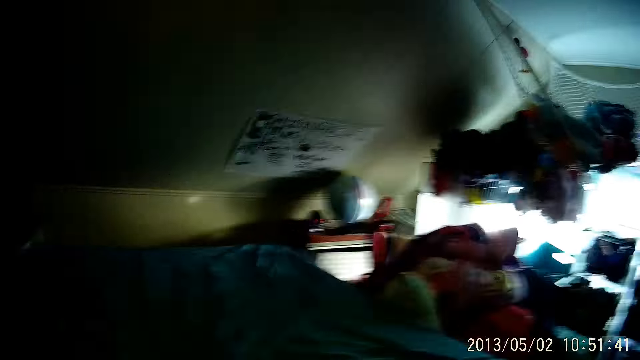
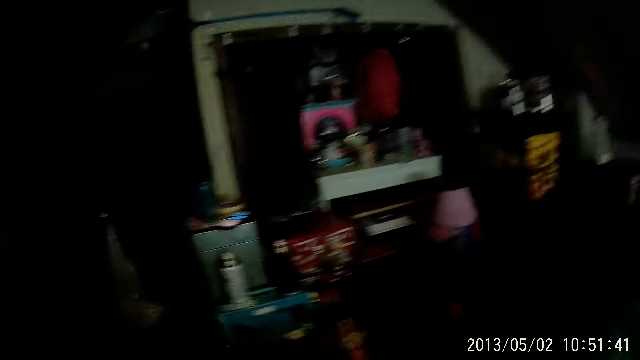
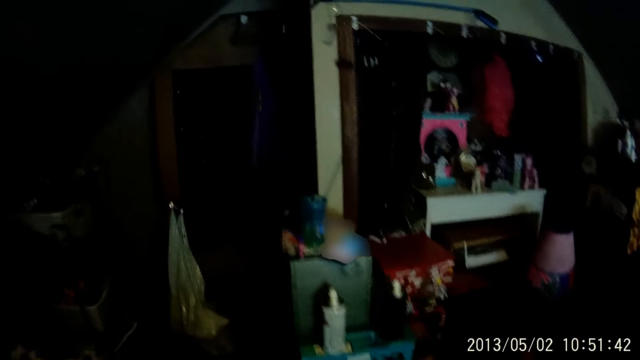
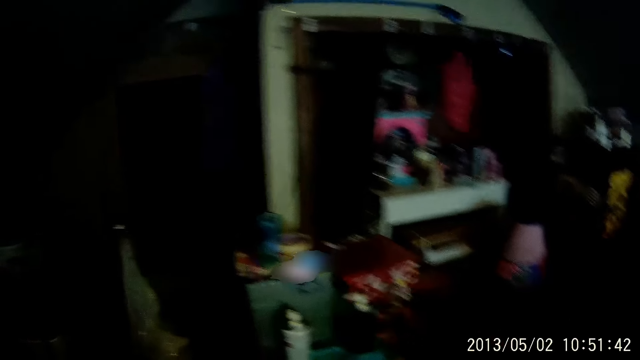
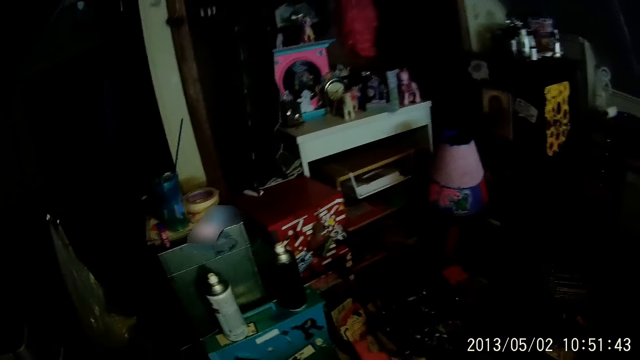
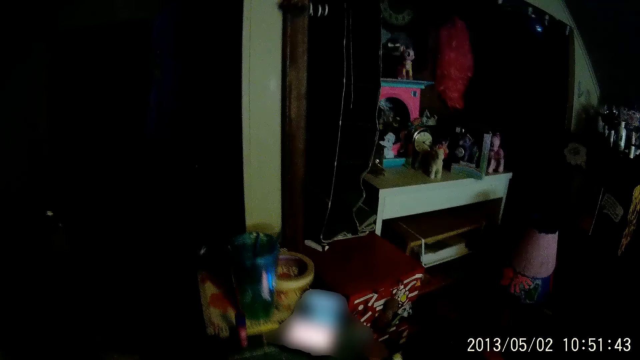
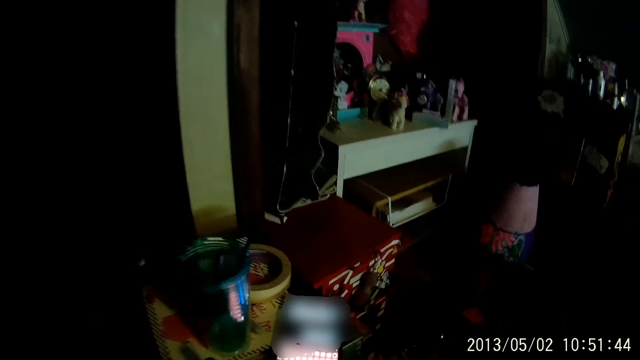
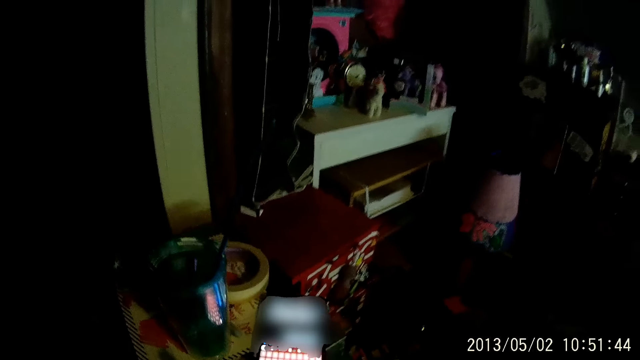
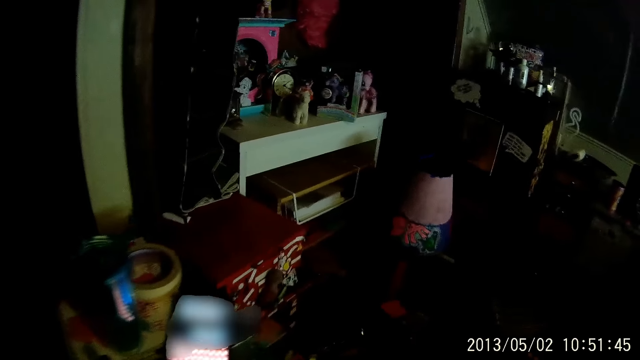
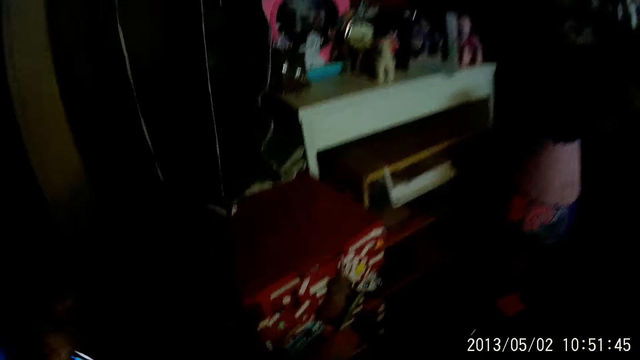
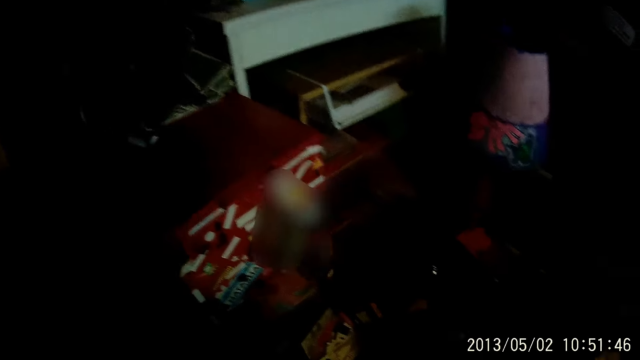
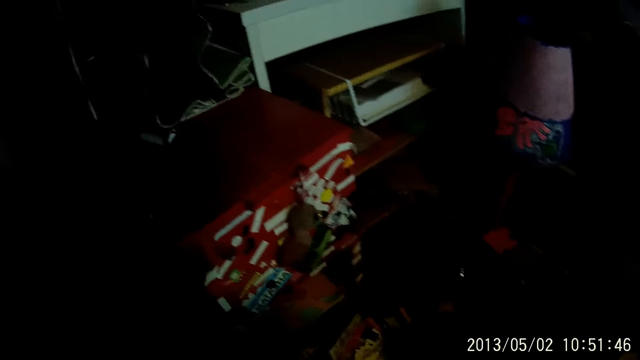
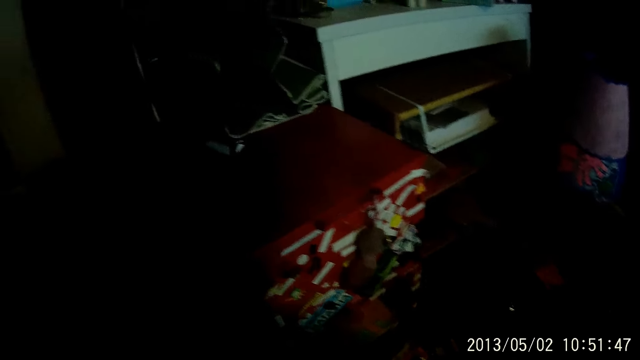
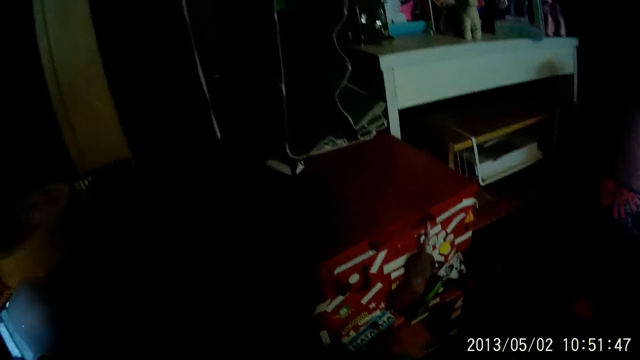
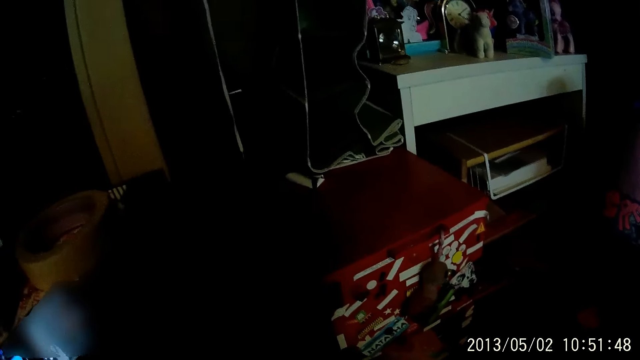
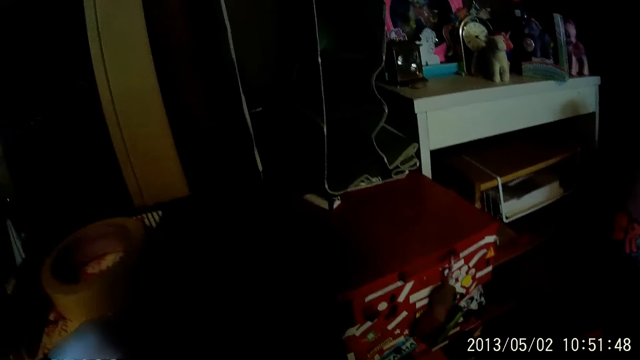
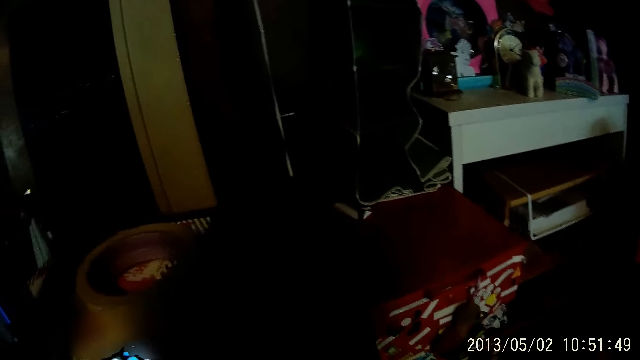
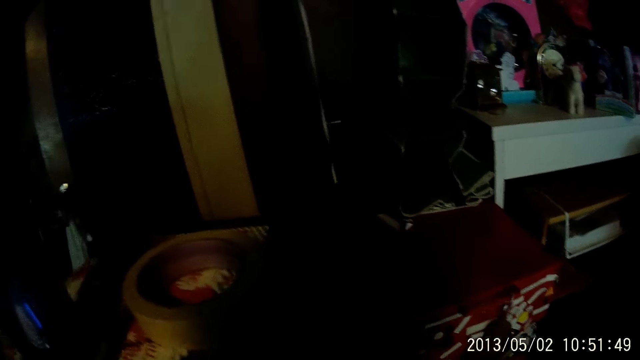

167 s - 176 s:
The camera wearer walks around. They look around.

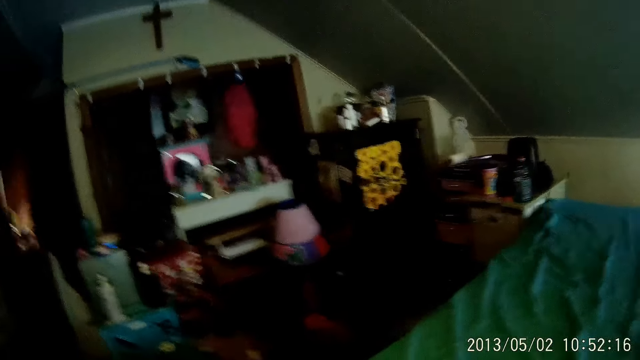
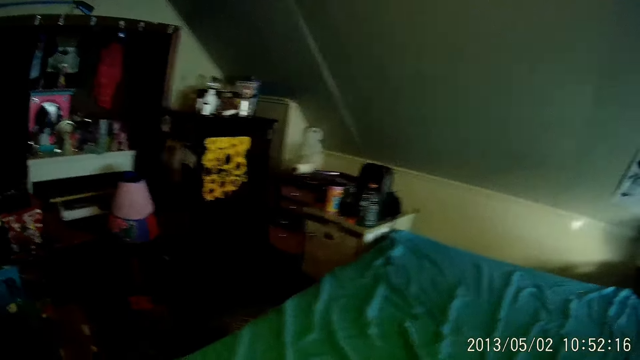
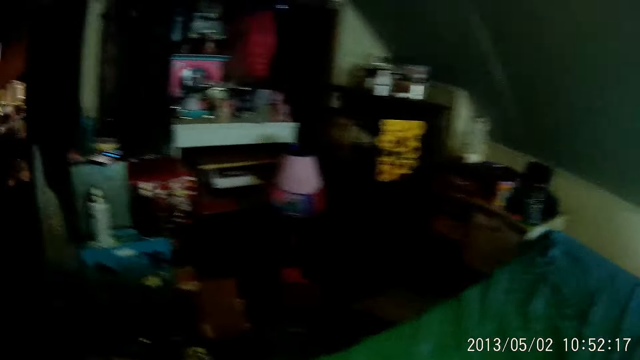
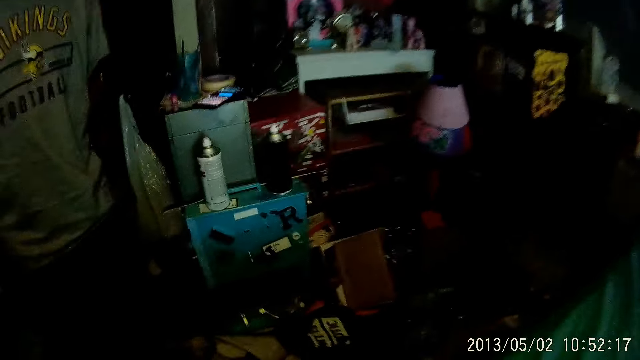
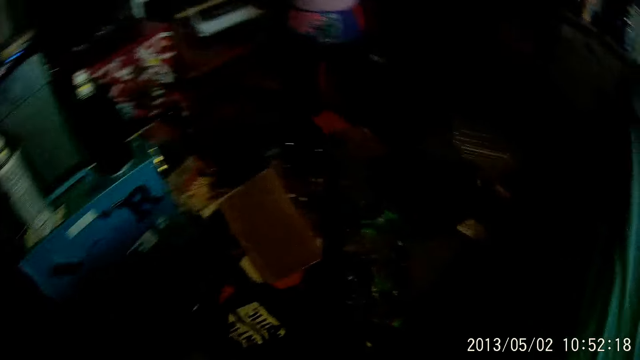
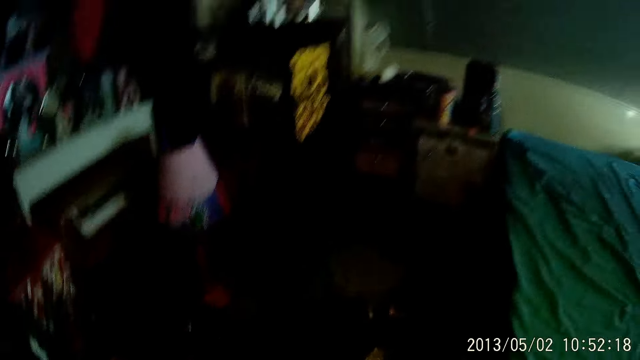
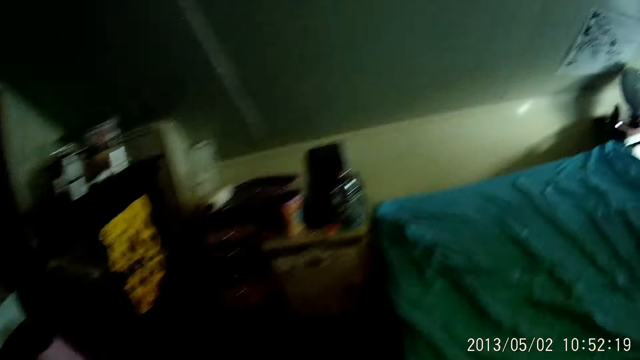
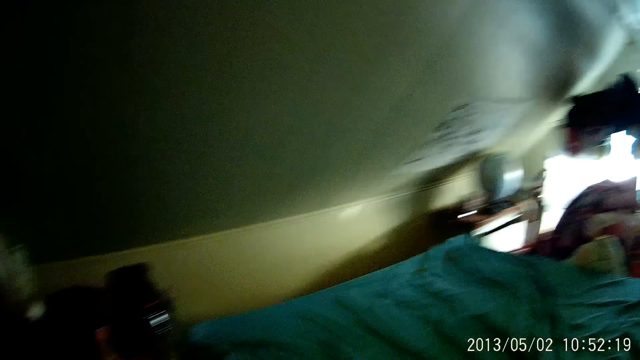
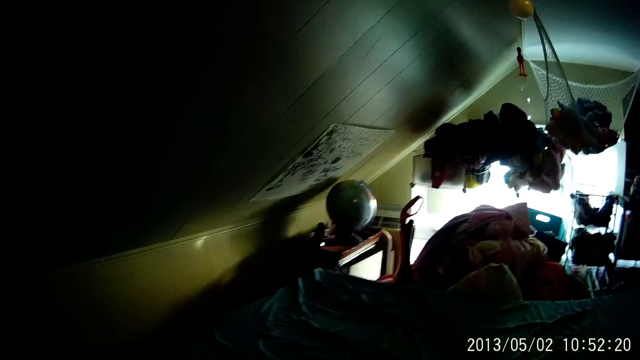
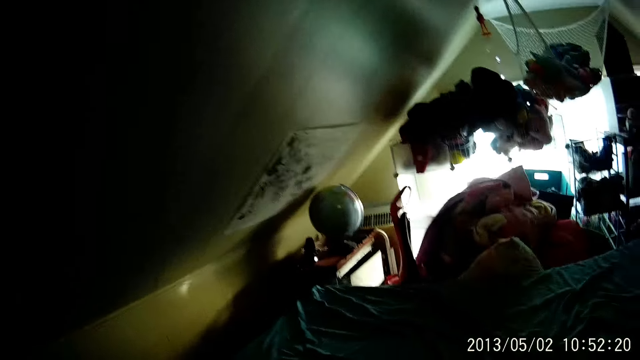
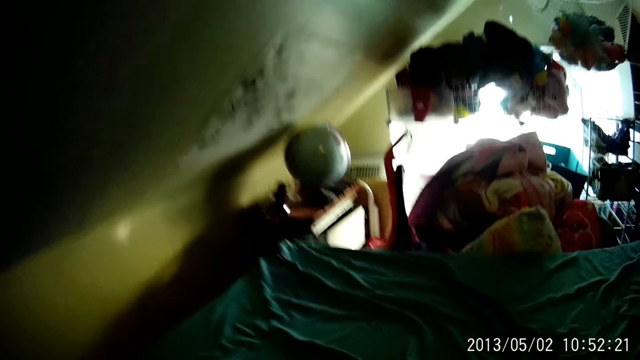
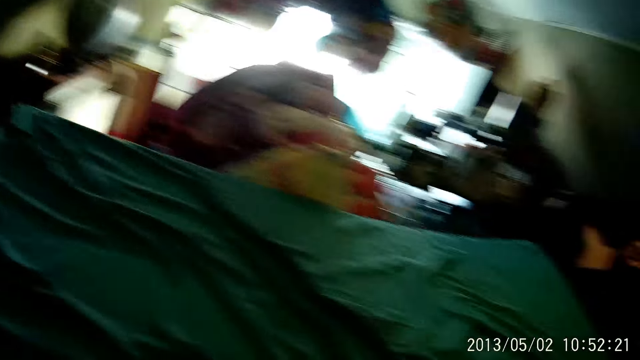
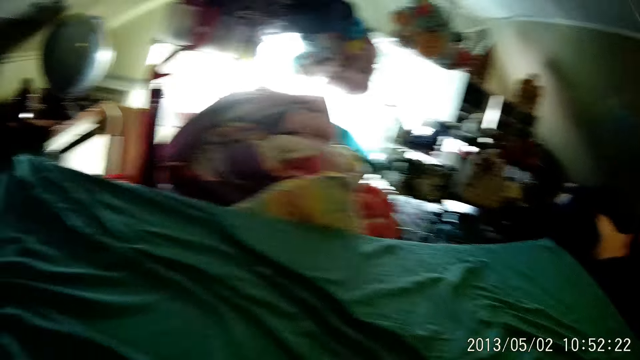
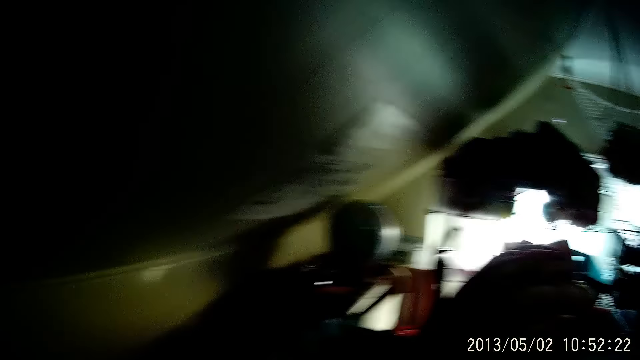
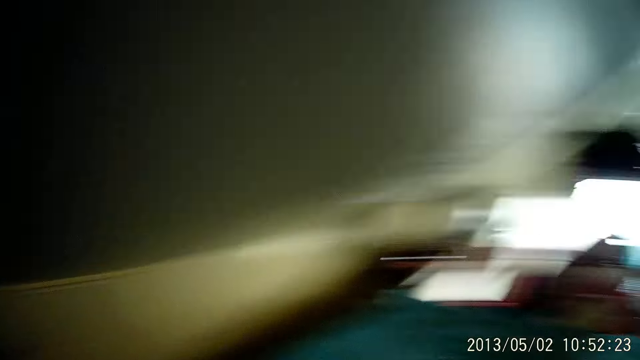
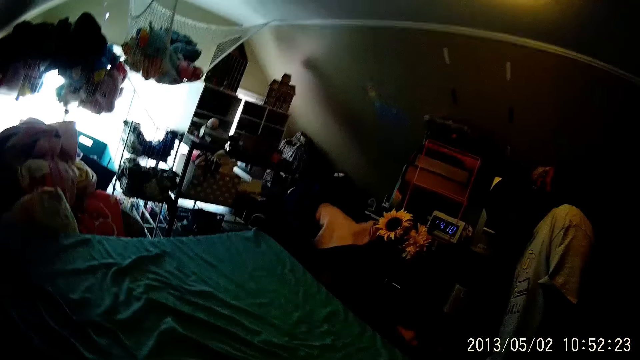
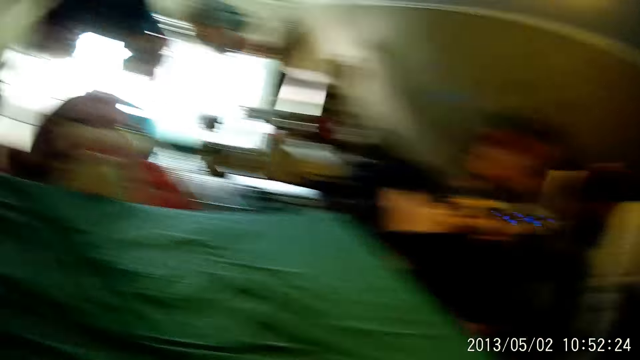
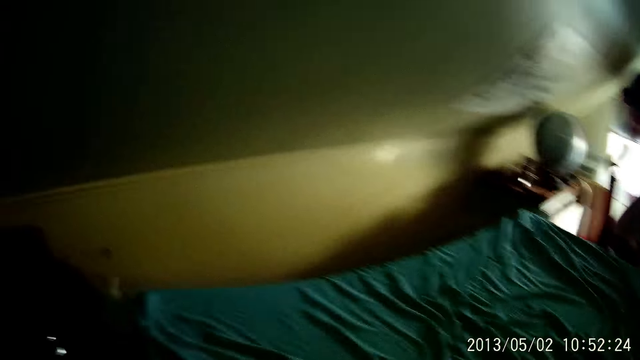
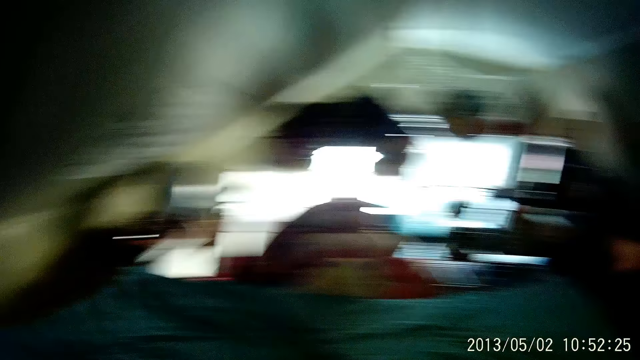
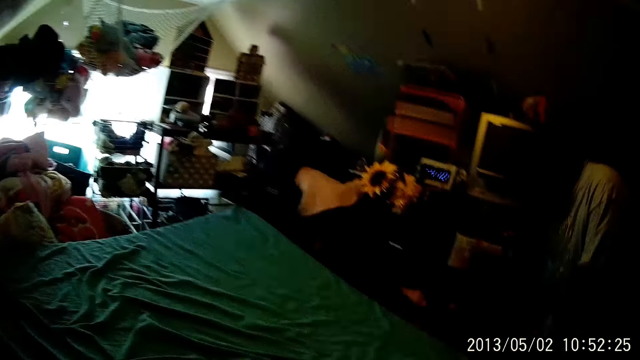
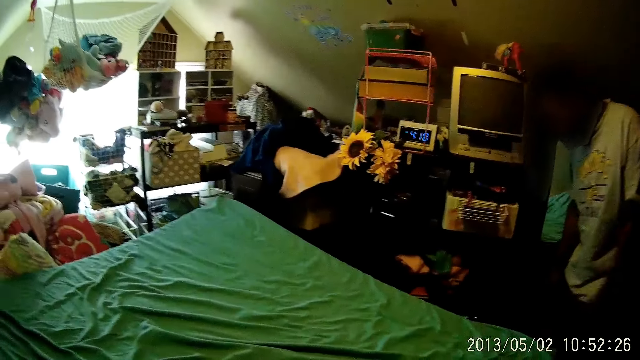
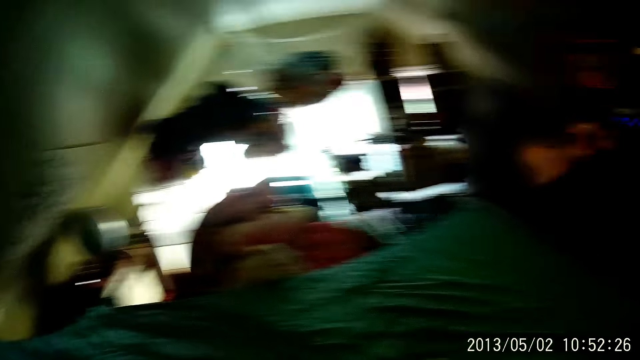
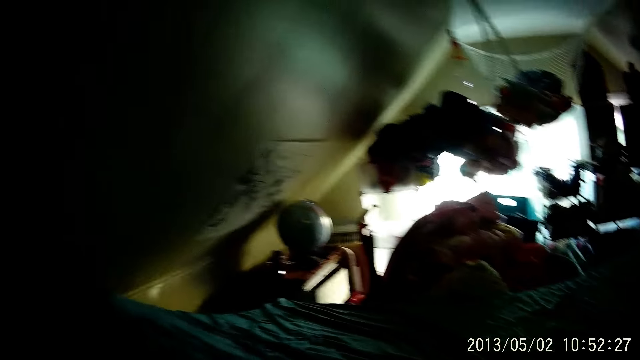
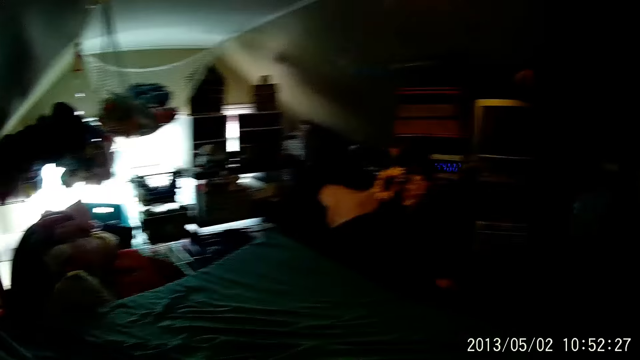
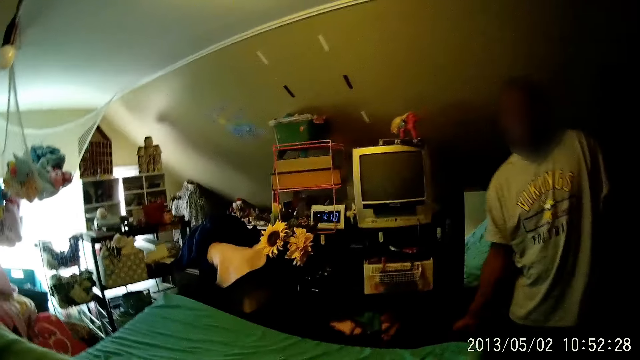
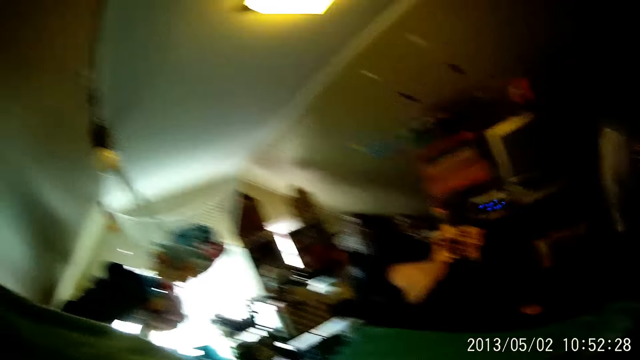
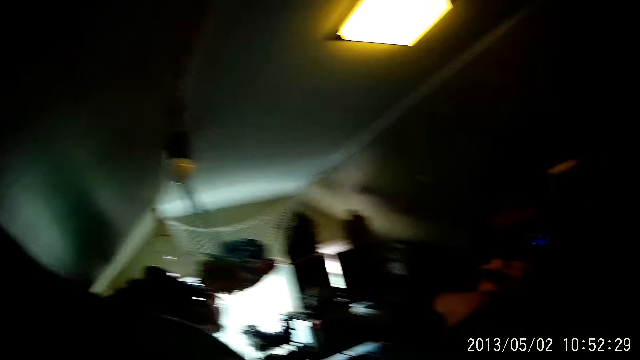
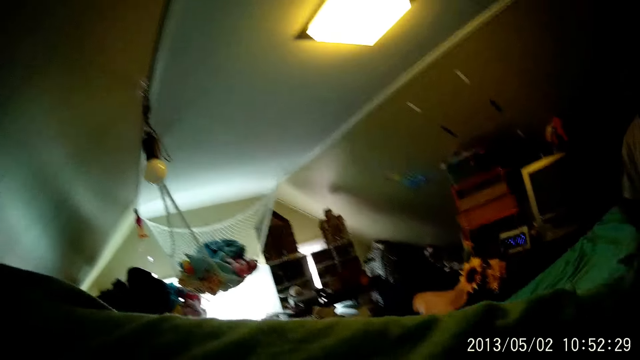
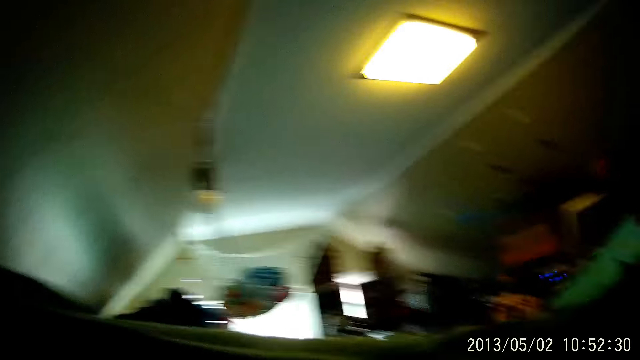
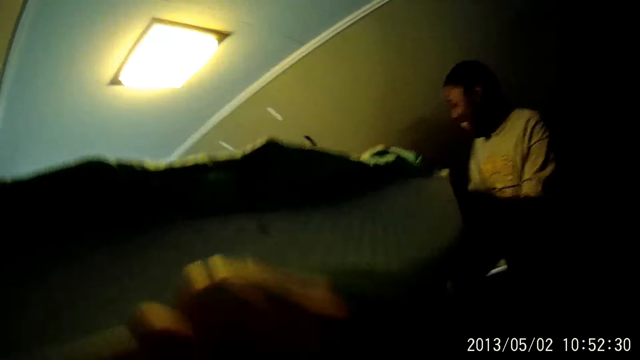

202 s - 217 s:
A man looks around. The camera wearer walks around. The man holds something. The man moves around. The man moves a hand. The camera wearer lifts up the mattress with the man.
